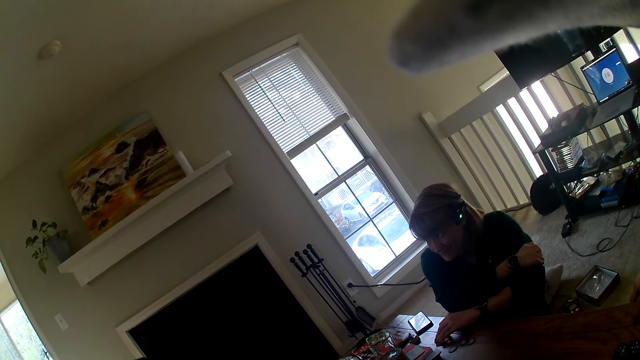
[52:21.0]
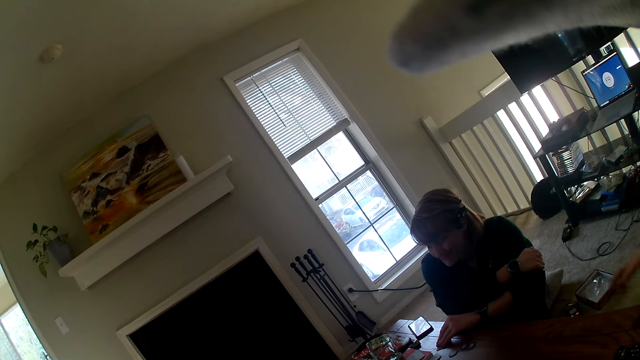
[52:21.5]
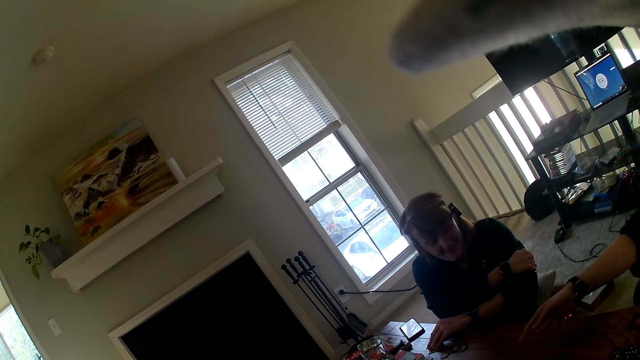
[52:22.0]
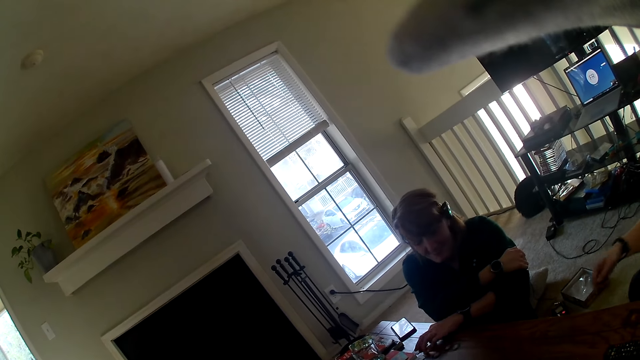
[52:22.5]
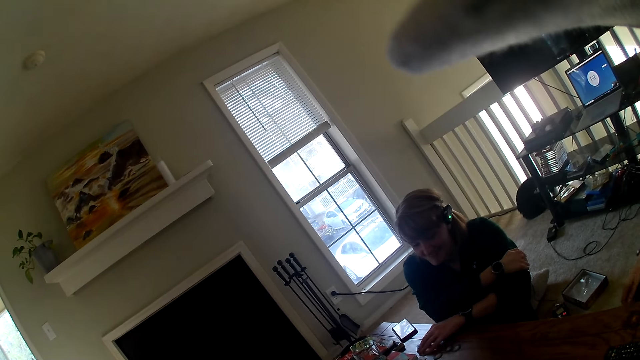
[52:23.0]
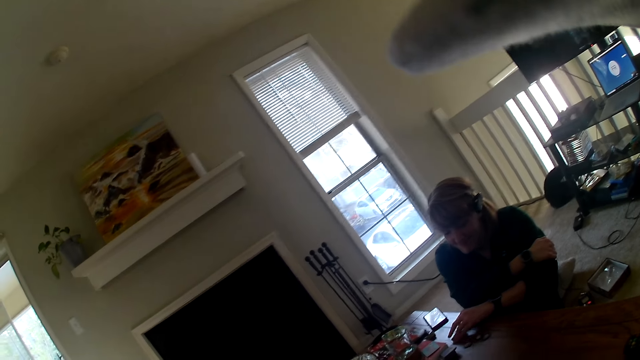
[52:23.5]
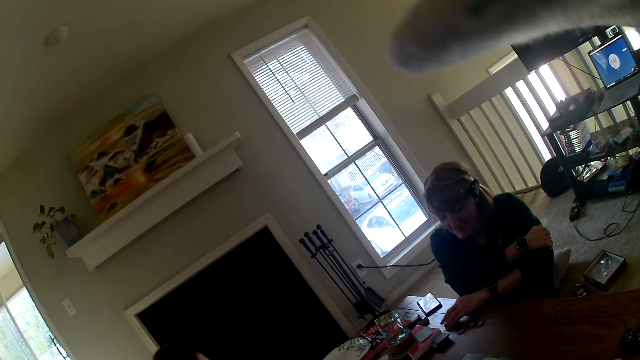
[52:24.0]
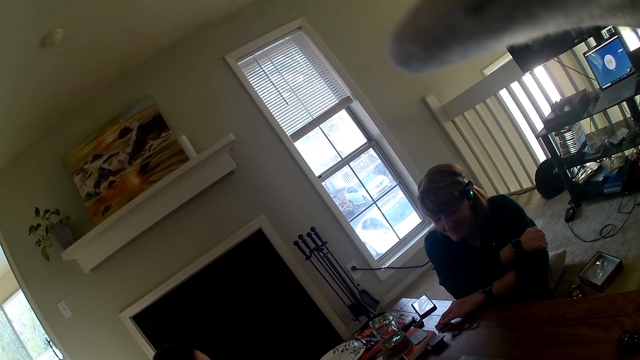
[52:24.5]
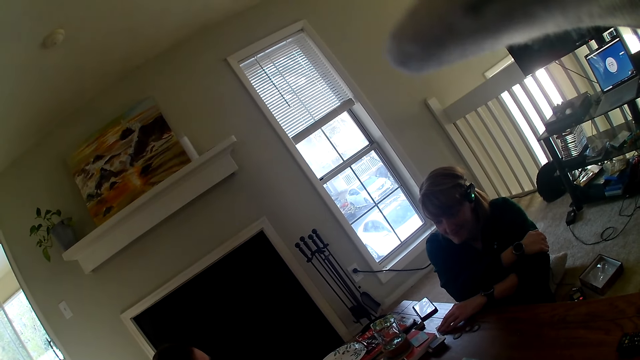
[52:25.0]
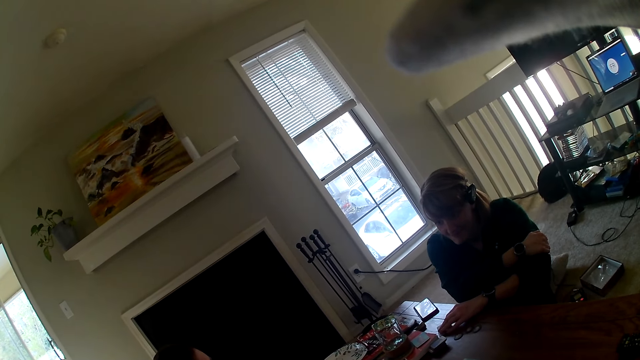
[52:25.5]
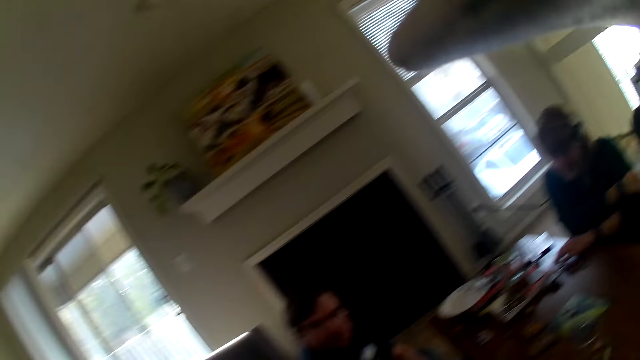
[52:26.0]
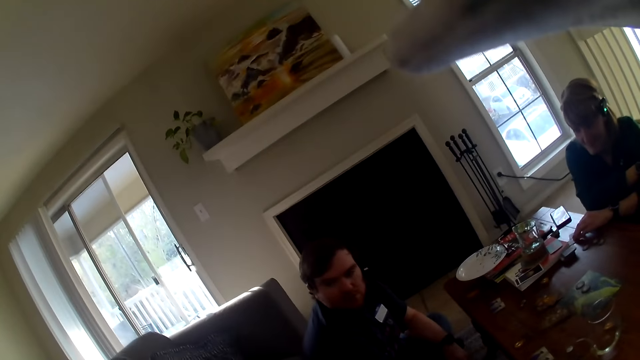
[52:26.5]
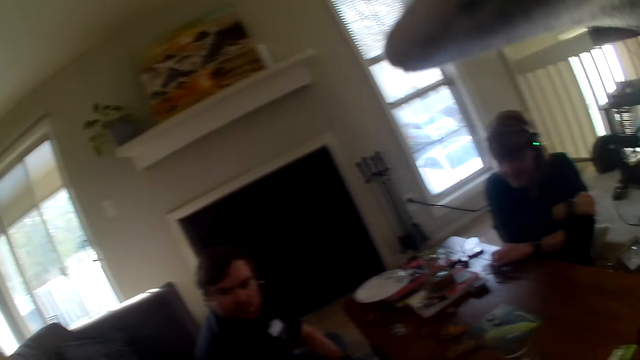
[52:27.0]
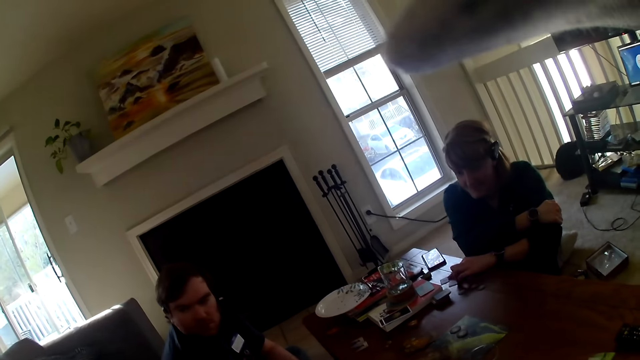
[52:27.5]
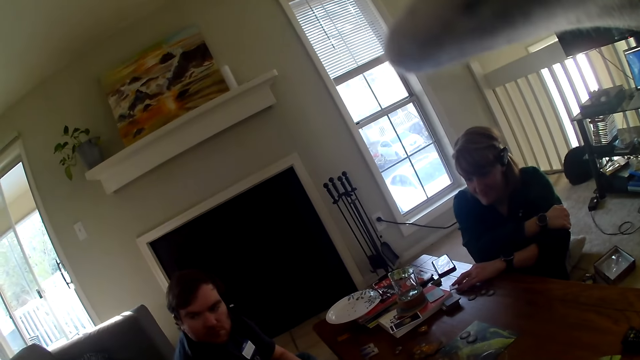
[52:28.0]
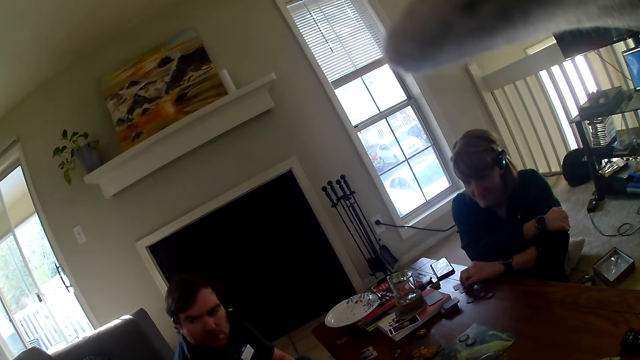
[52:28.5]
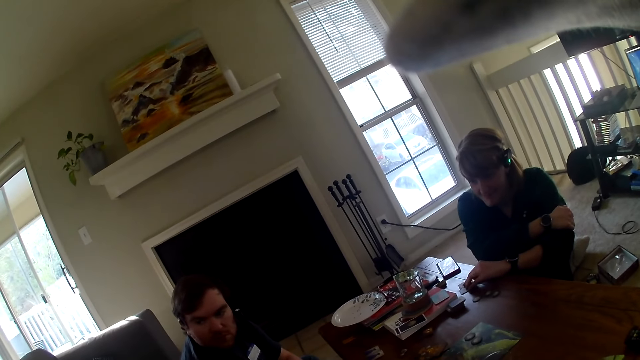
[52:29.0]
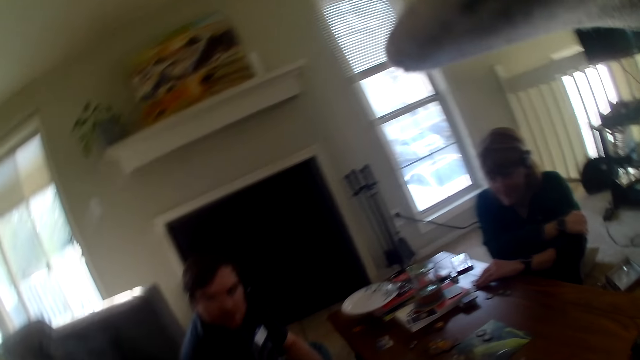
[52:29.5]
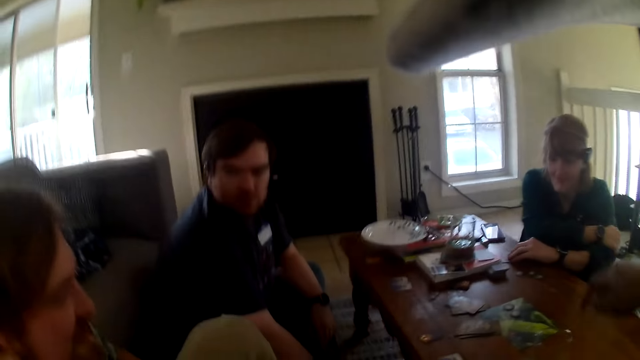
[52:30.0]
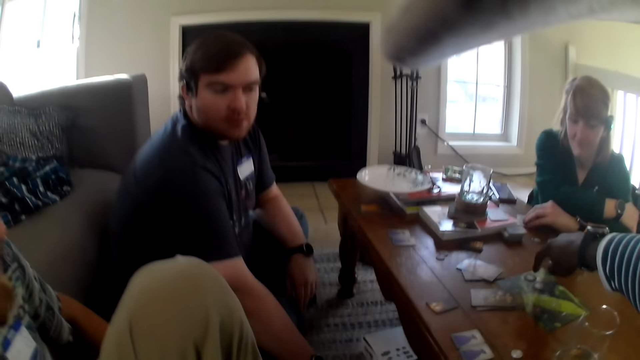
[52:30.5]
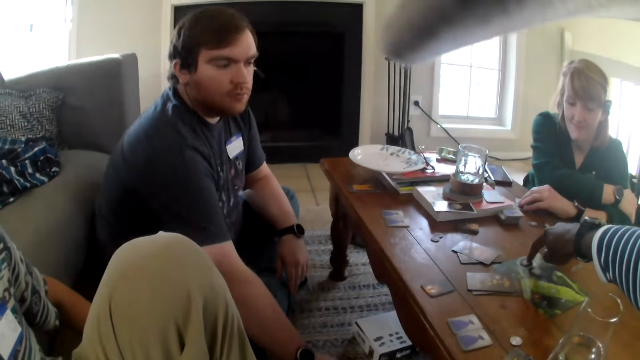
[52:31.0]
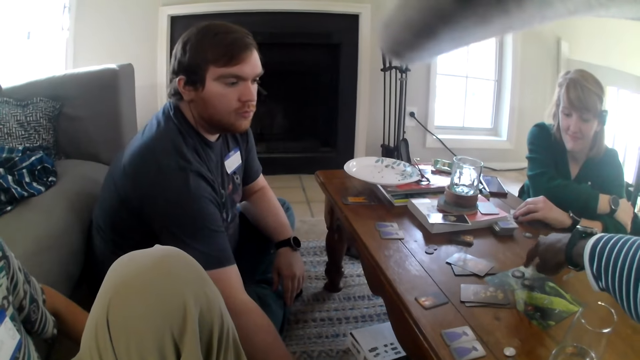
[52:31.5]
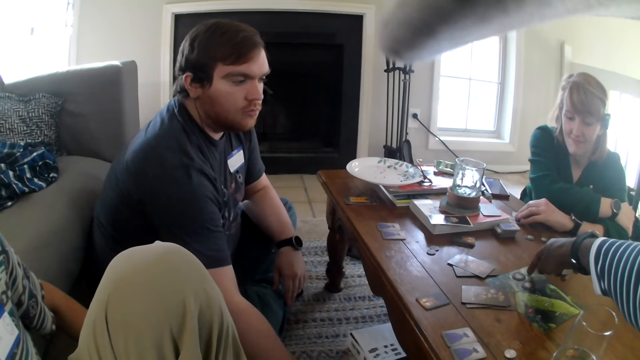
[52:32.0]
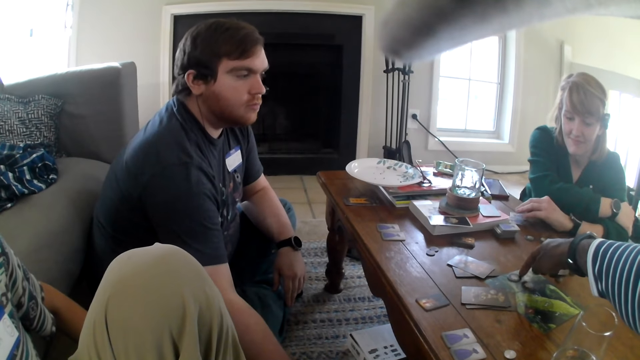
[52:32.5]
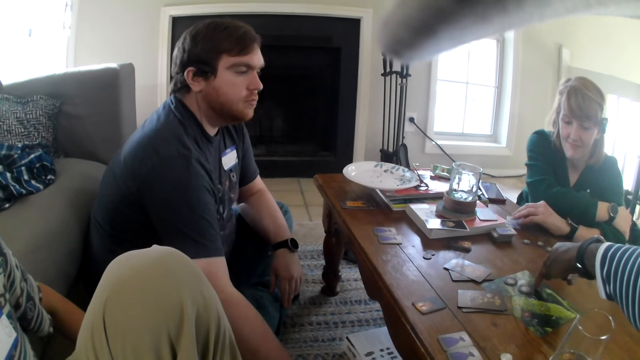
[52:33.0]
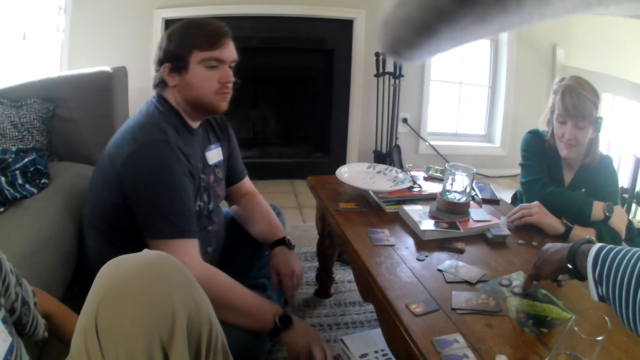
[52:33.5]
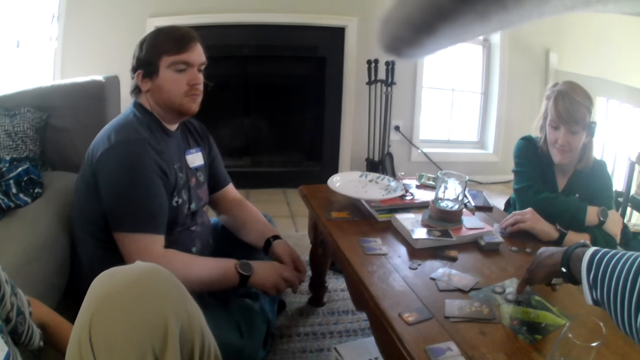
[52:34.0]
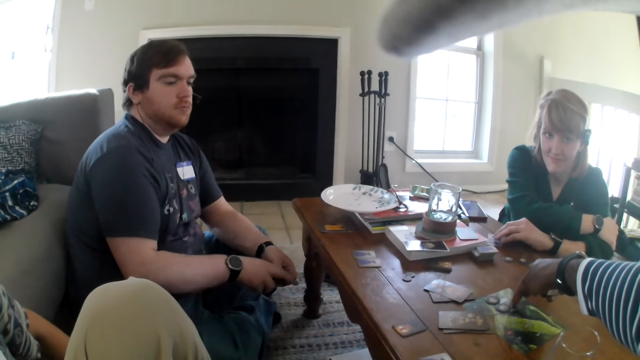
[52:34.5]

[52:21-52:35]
A person touches the table. The camera wearer points at a card on the table and moves an object on the table. Another person picks up something.

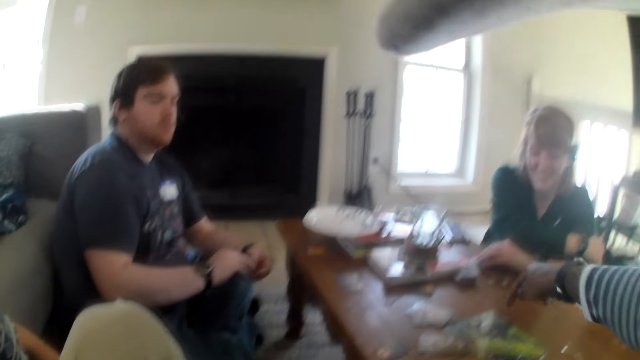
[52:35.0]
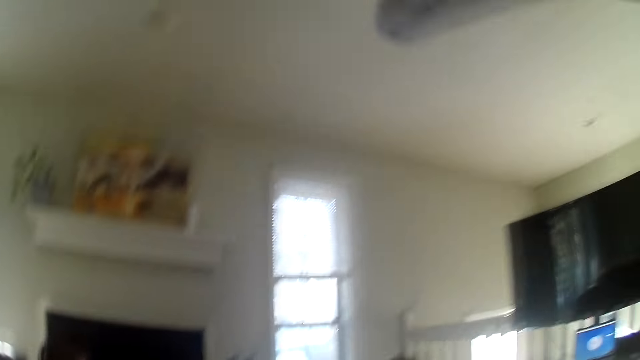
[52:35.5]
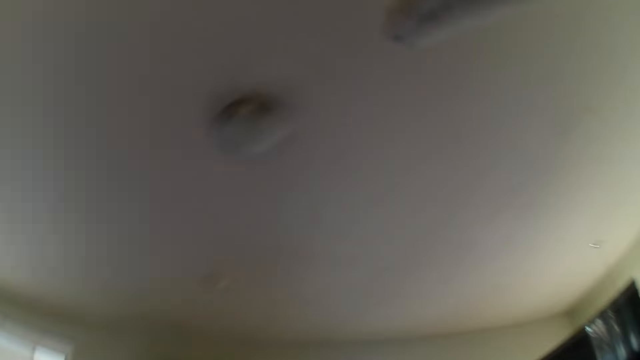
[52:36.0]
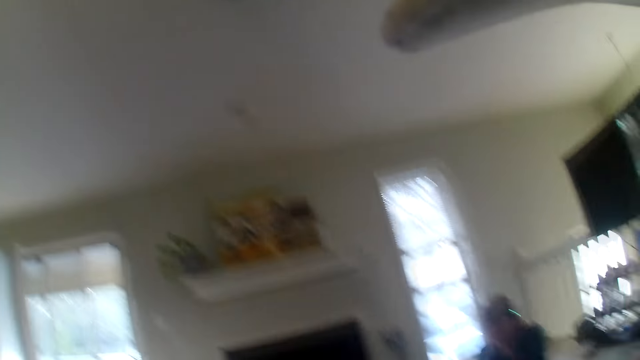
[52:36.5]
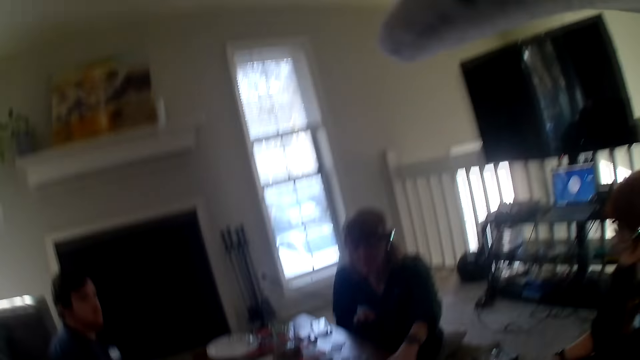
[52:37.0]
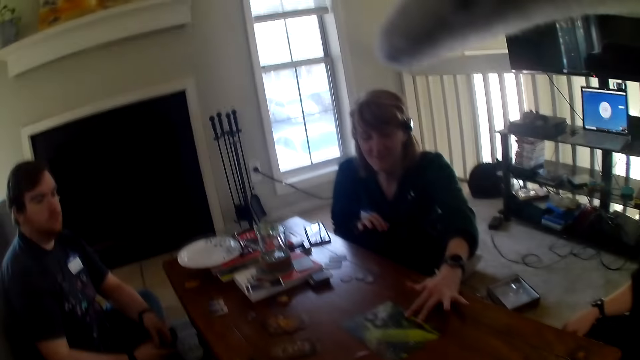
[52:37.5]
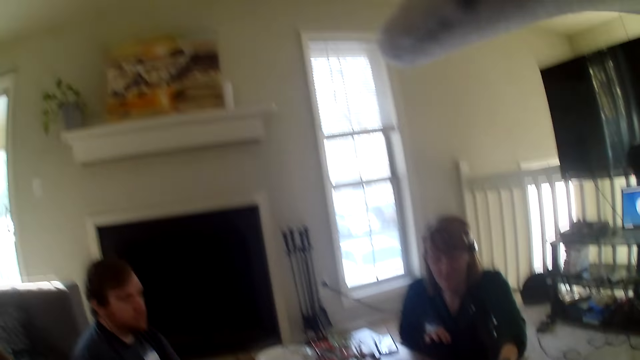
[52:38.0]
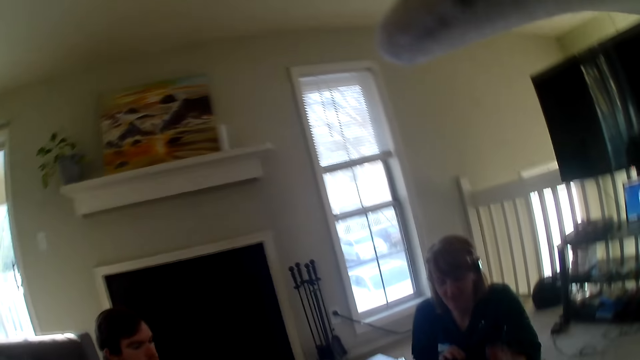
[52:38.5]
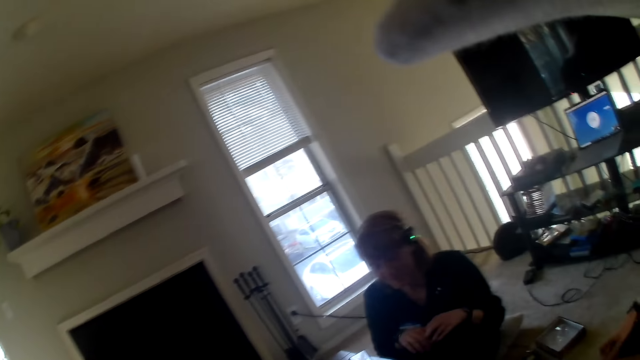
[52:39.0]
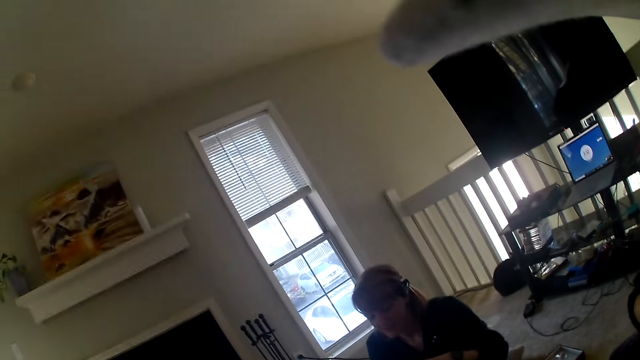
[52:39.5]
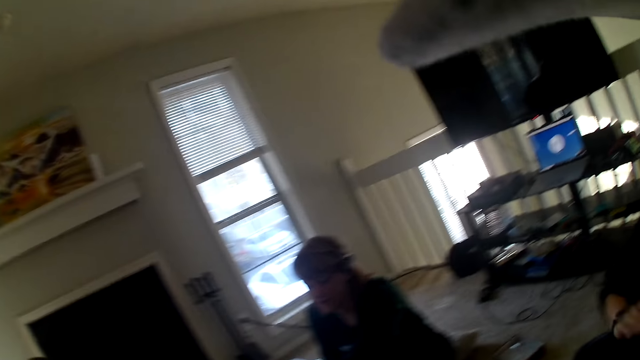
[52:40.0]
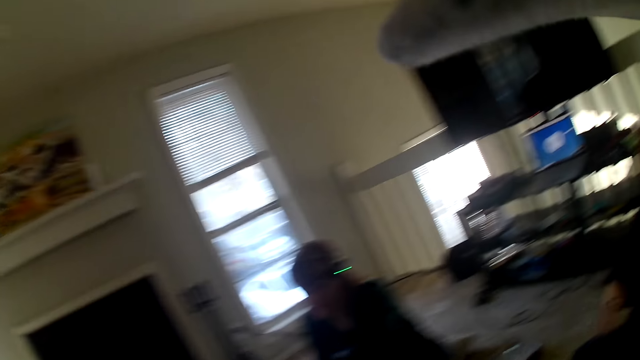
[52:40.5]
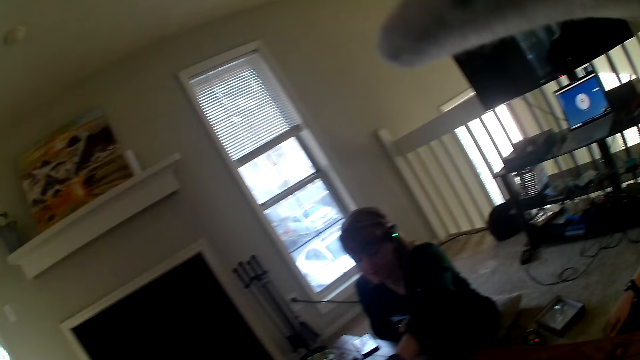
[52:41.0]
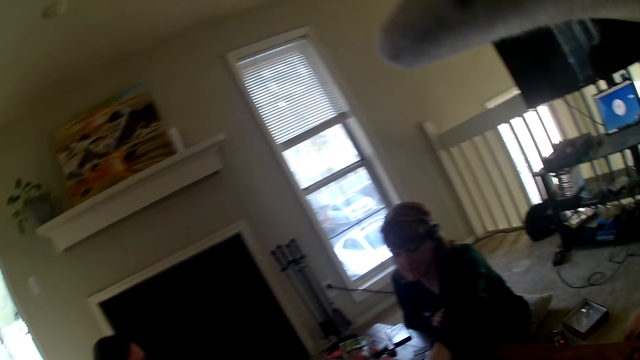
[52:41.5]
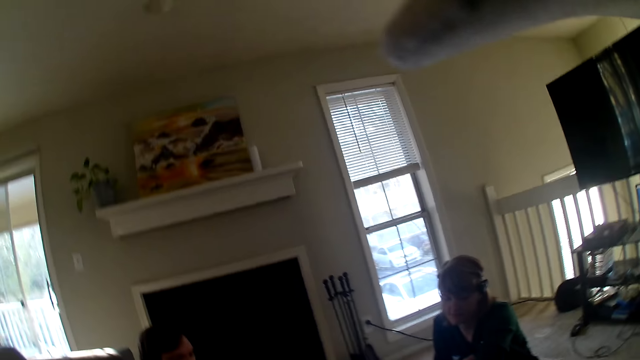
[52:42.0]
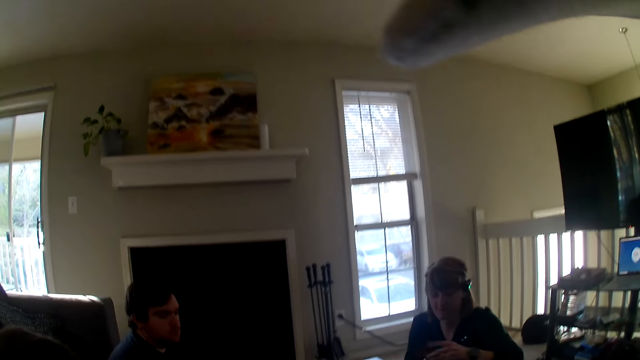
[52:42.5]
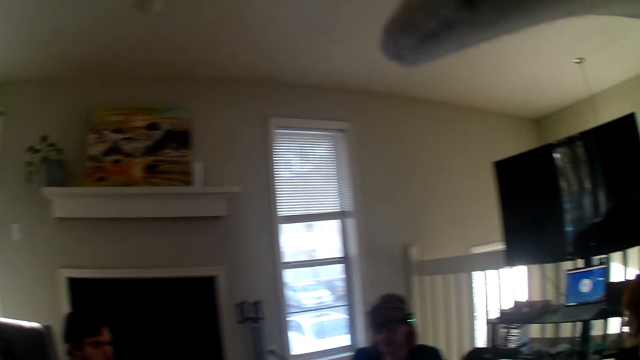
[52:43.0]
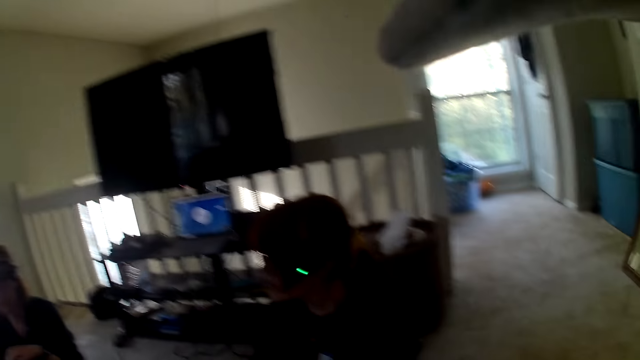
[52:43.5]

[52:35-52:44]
The camera wearer looks around.
